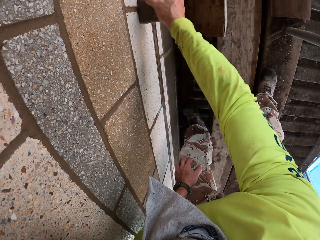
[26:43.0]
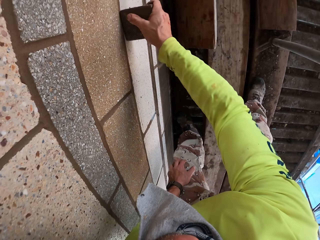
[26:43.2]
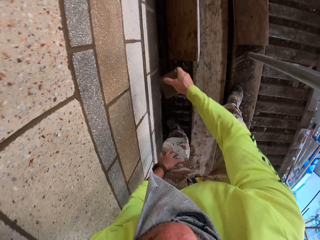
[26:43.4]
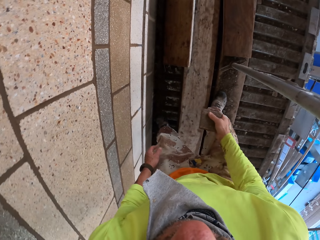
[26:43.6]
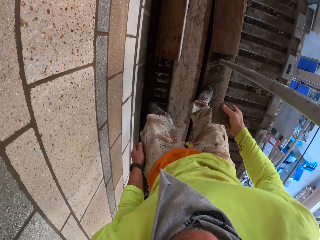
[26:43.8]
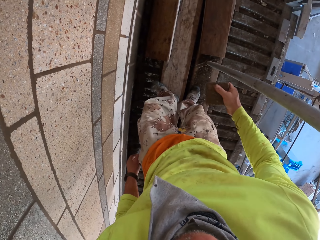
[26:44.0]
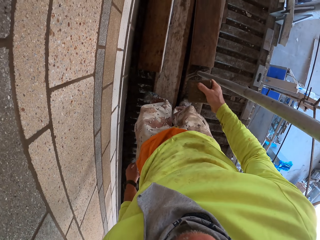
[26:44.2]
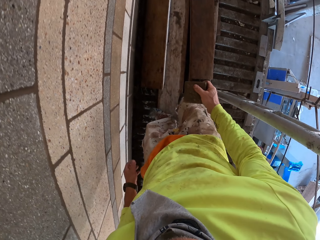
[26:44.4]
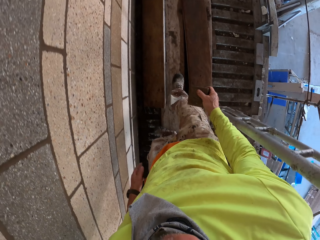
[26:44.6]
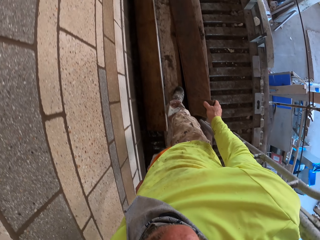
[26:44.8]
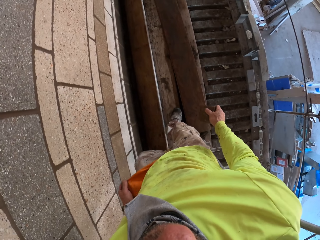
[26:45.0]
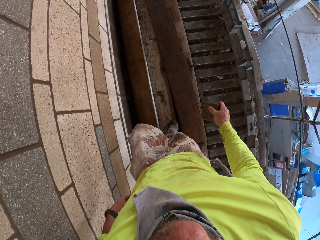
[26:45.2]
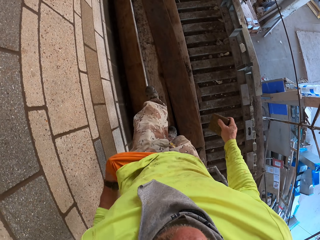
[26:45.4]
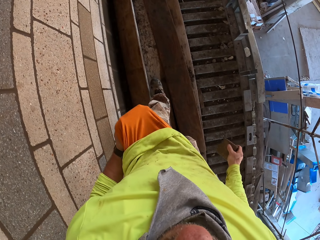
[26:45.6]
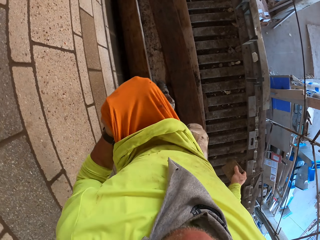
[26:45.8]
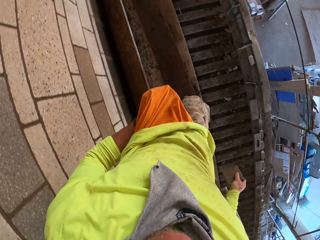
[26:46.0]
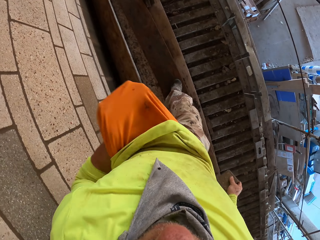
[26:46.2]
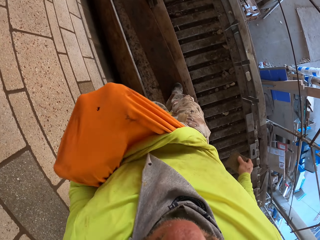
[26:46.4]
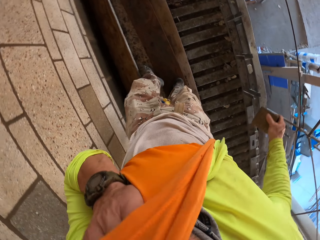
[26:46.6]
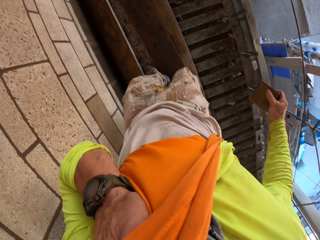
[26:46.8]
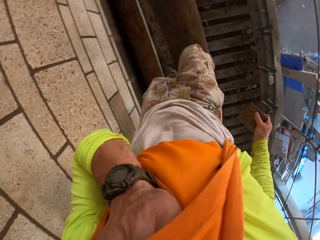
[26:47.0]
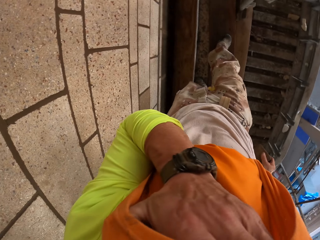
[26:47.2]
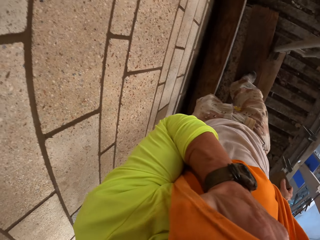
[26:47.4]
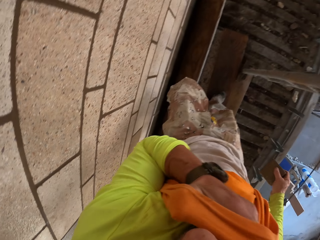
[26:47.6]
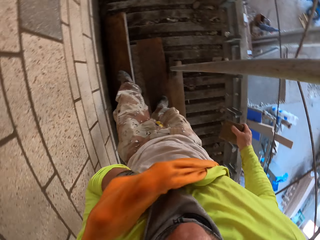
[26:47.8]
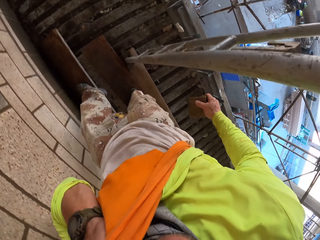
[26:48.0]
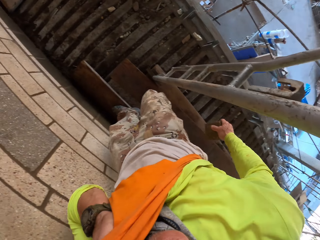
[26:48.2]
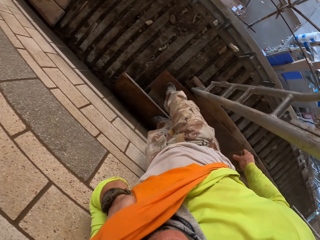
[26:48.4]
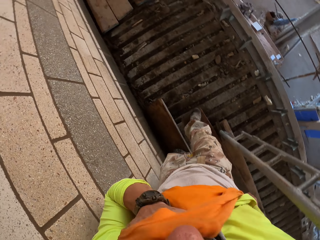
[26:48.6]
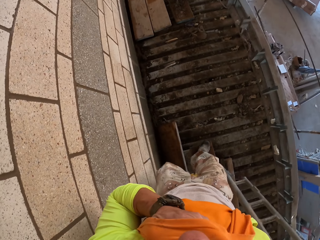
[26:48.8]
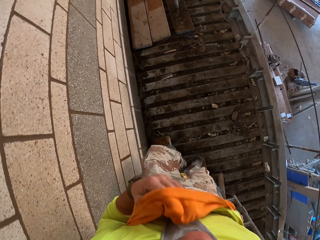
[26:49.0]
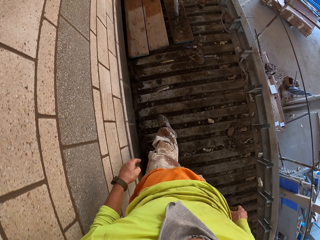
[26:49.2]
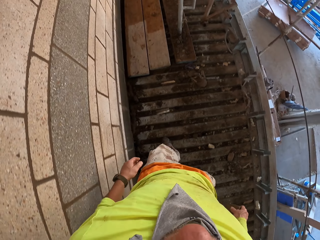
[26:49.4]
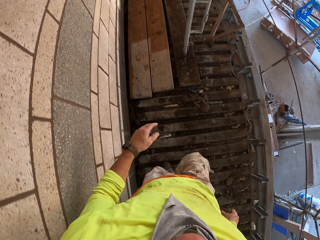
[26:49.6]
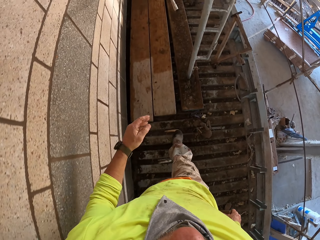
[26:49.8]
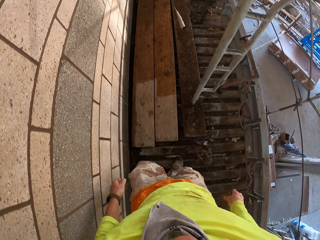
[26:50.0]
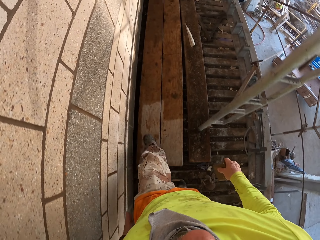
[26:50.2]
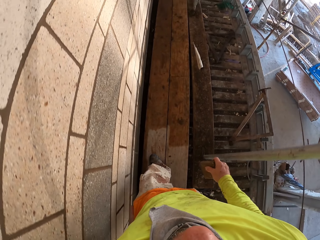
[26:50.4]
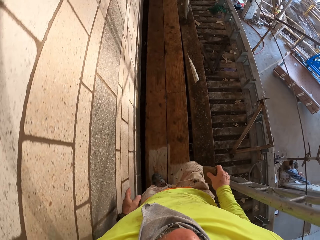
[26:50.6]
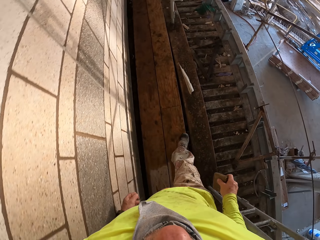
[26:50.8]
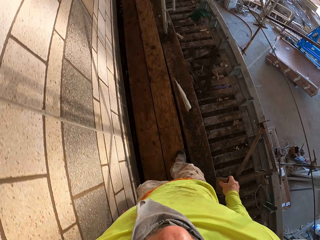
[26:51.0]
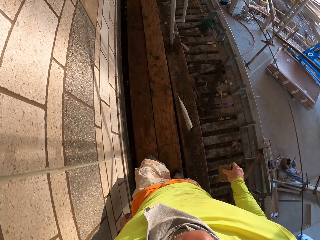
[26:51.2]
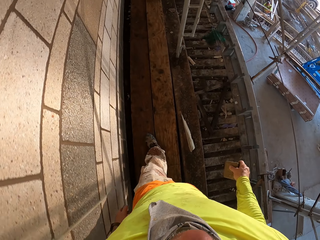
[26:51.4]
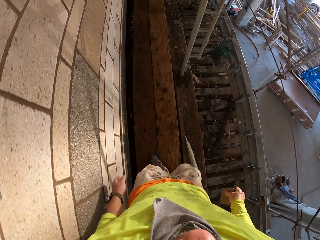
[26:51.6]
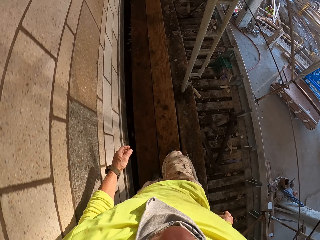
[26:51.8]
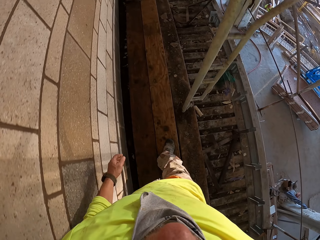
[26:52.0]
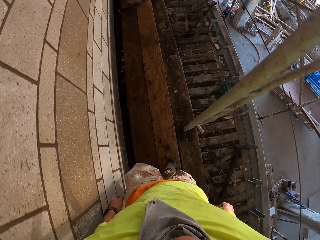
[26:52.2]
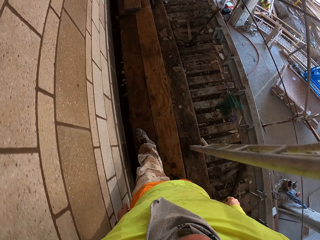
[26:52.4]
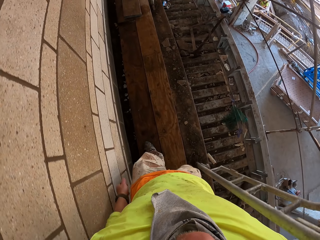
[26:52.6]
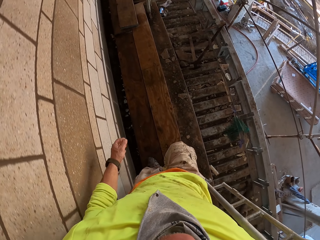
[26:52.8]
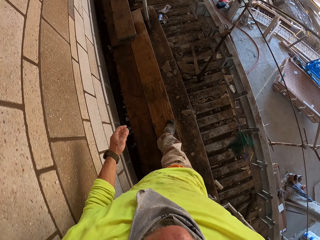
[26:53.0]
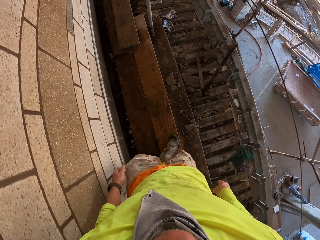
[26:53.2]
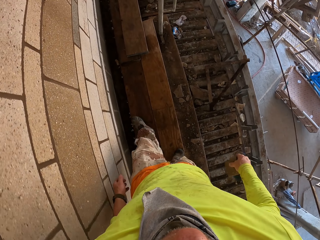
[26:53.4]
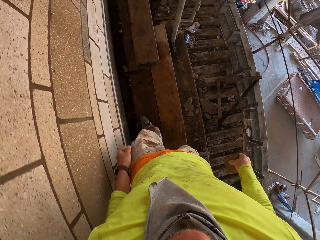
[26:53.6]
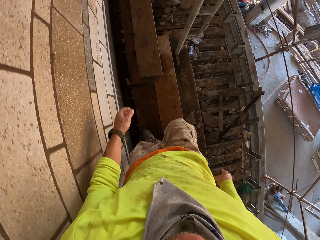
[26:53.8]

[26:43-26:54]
The camera wearer walks around. They wipe their face with a cloth. They walk around.

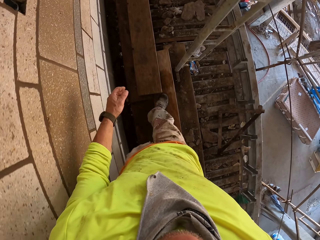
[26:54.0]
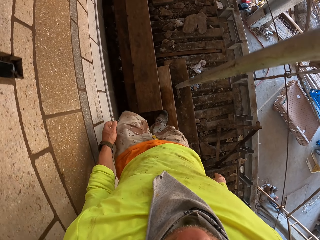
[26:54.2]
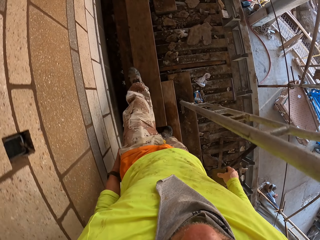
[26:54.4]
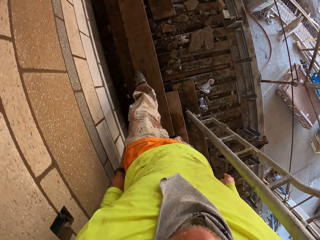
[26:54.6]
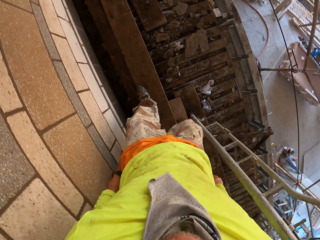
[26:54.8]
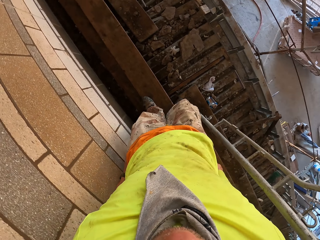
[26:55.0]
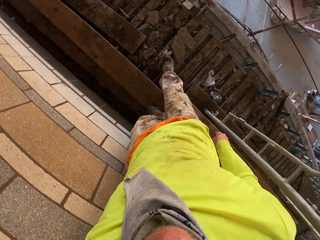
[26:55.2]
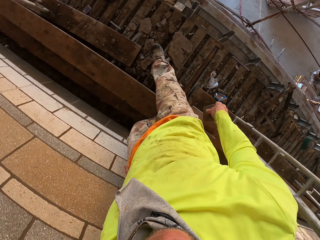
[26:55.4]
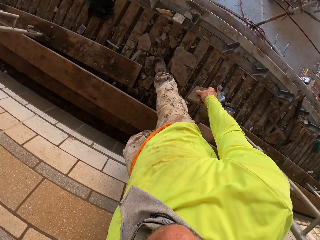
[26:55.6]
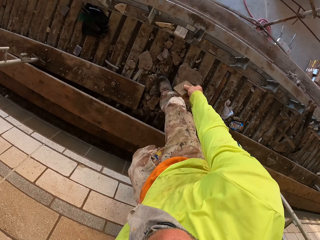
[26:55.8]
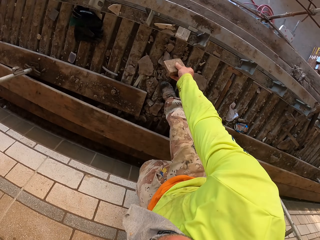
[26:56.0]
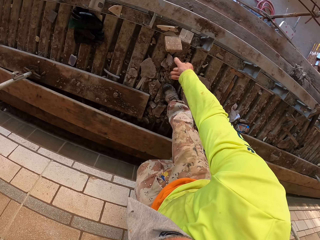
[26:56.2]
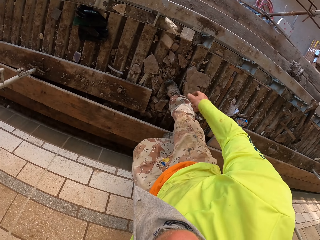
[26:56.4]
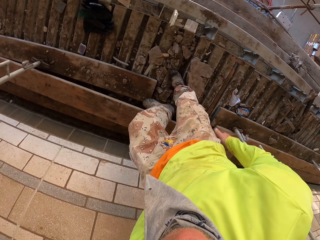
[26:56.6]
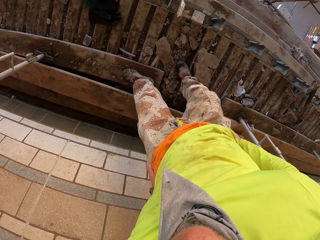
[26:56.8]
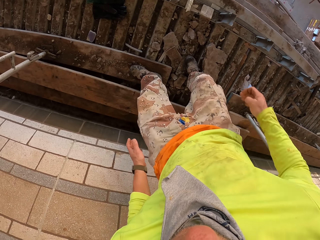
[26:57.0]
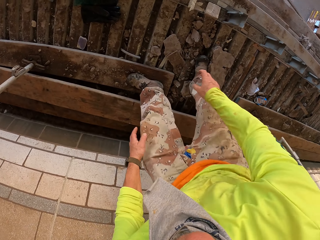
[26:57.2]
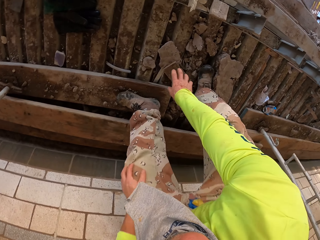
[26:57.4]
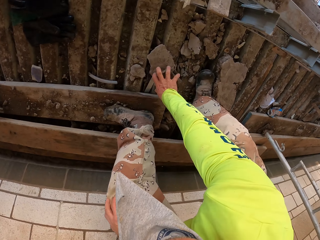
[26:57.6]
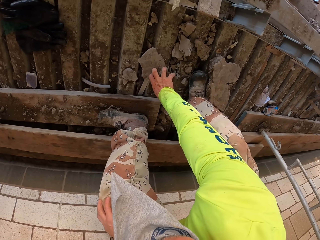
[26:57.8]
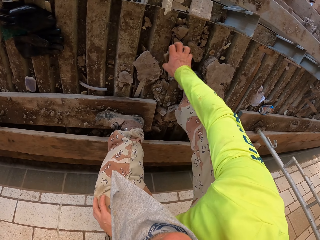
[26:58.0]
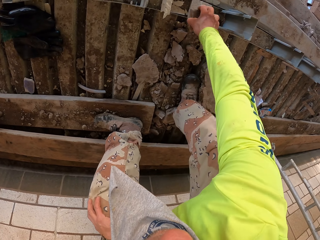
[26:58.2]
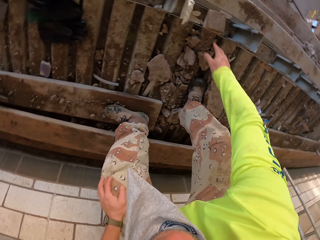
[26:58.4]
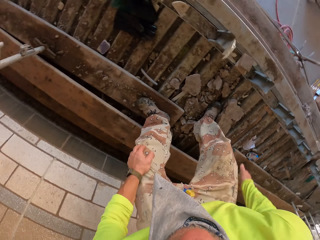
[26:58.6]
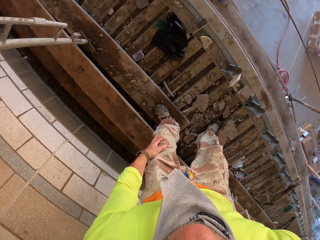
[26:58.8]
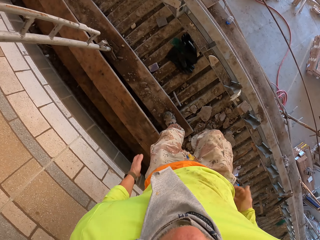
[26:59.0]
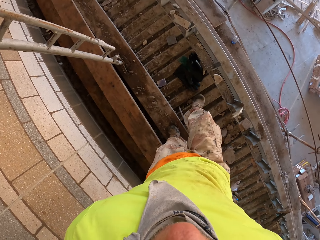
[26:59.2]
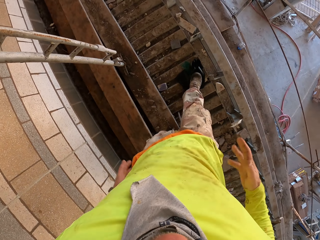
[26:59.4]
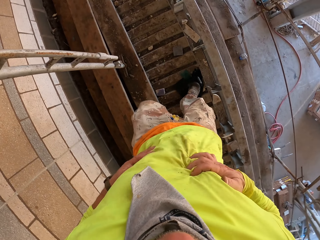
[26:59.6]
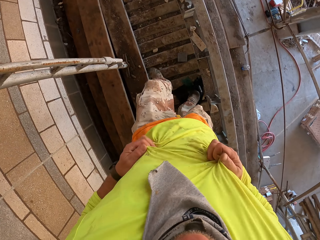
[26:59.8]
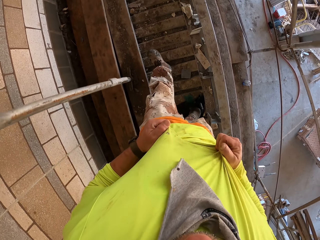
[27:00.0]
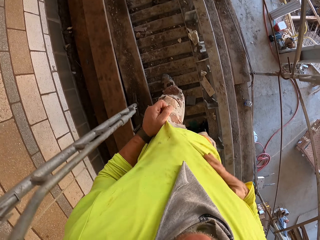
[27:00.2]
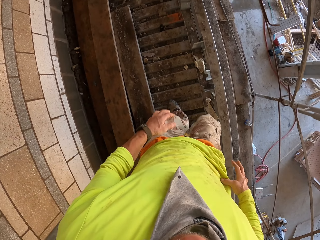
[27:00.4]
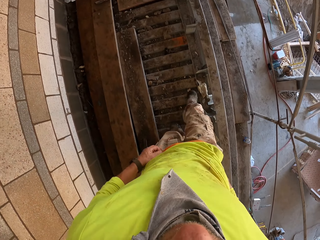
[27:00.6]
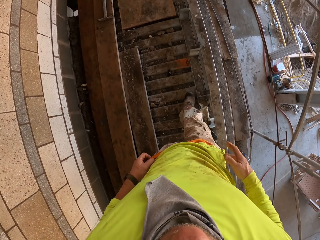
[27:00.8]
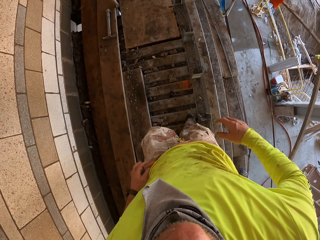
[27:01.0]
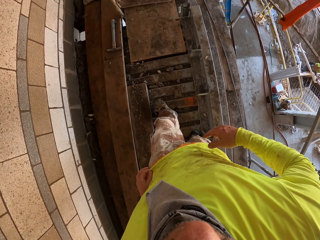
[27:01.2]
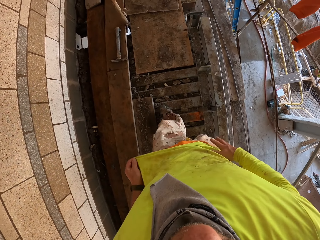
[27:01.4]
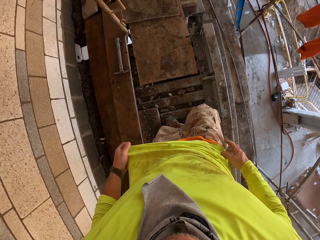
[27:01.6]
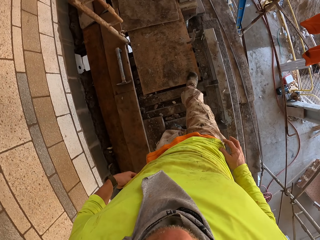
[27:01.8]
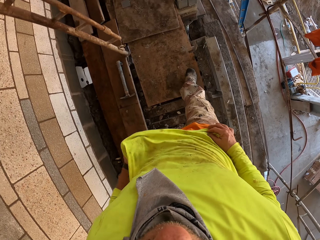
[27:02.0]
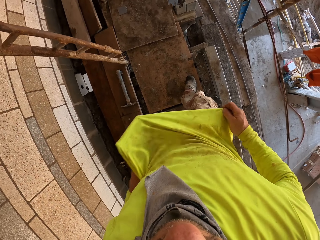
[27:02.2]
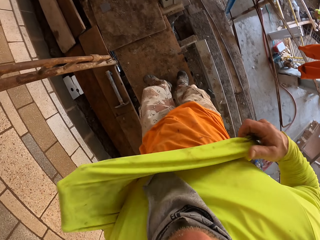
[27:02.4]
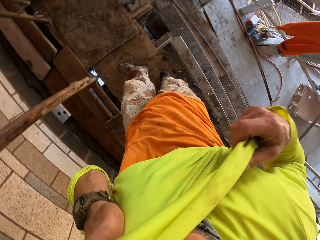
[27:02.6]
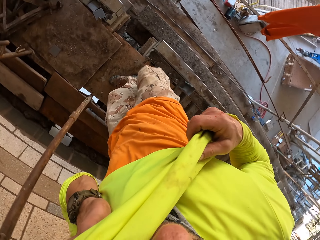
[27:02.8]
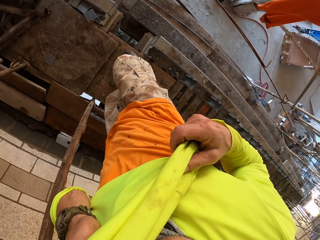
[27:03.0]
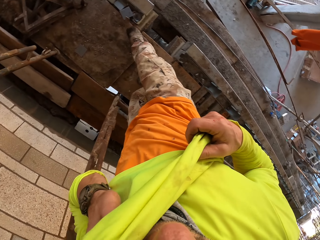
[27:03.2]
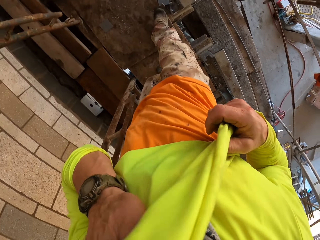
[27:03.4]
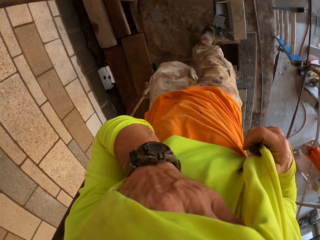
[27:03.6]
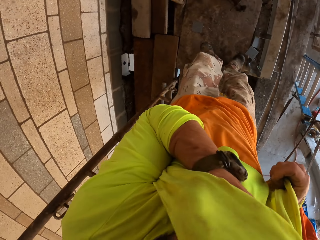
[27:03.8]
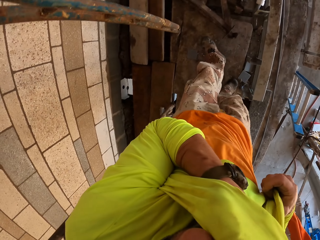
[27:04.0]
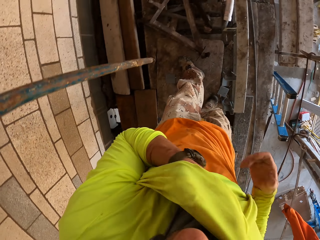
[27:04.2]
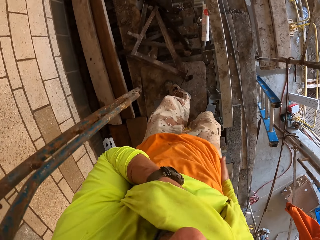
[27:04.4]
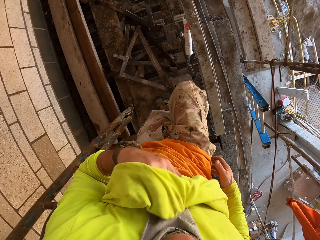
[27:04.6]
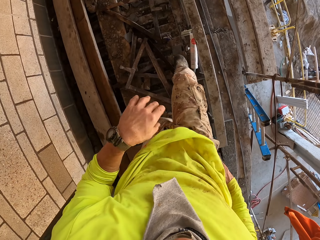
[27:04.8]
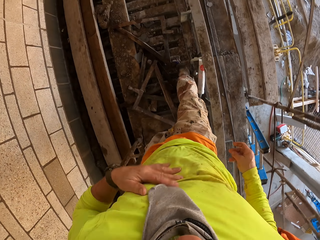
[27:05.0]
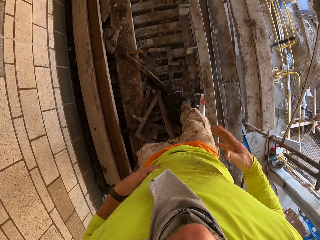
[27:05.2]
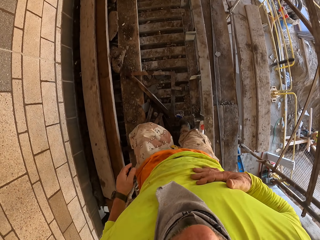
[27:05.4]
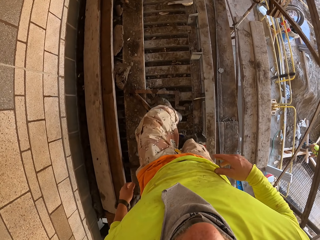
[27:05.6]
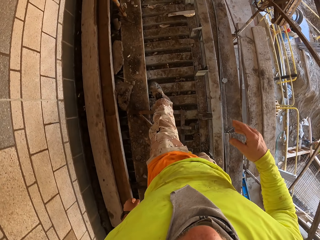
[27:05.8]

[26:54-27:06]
The camera wearer throws a scrubber or piece of wood on the stand holder. They walk, bend down and move the piece of wood. They adjust a cloth and walk around. They wipe their face with the cloth. They walk around.
